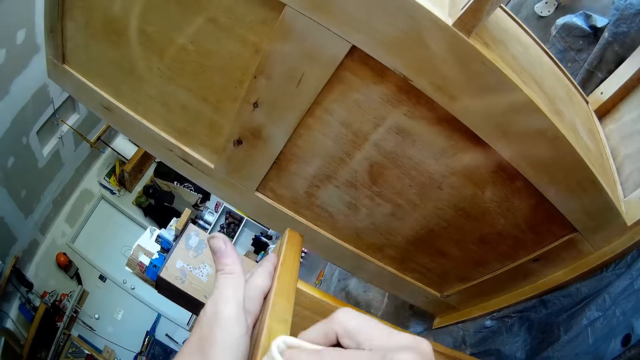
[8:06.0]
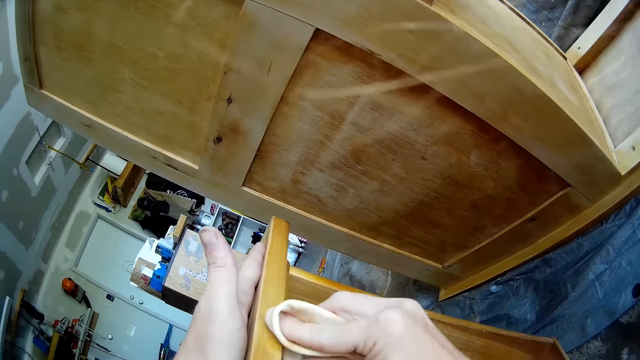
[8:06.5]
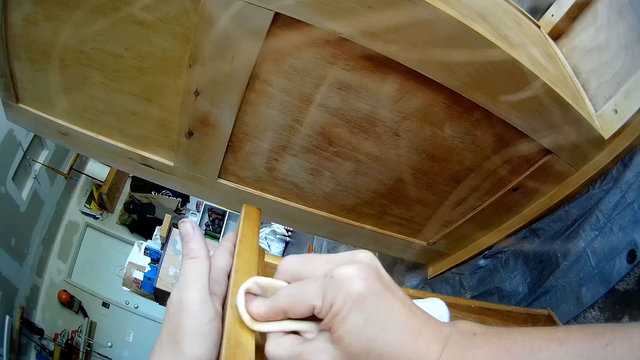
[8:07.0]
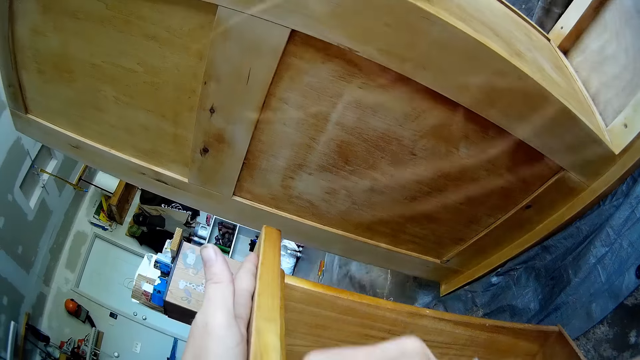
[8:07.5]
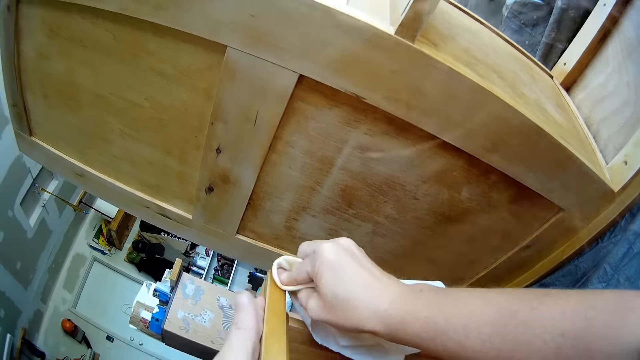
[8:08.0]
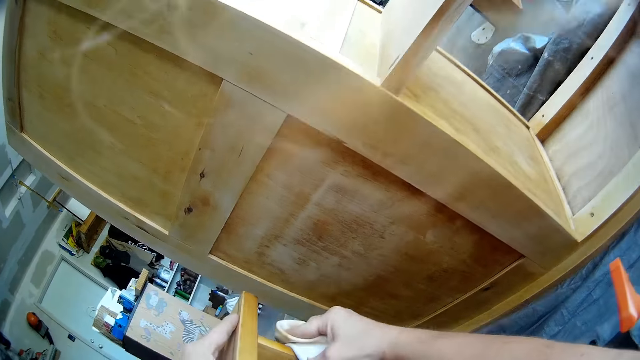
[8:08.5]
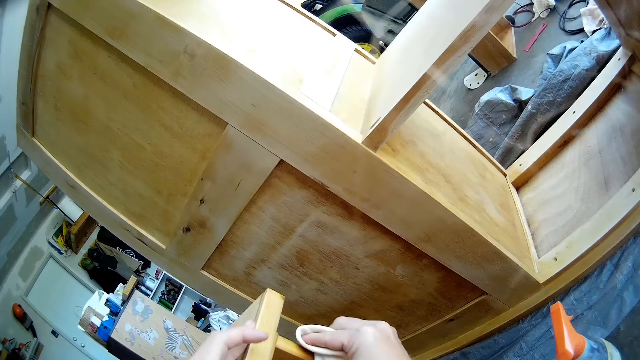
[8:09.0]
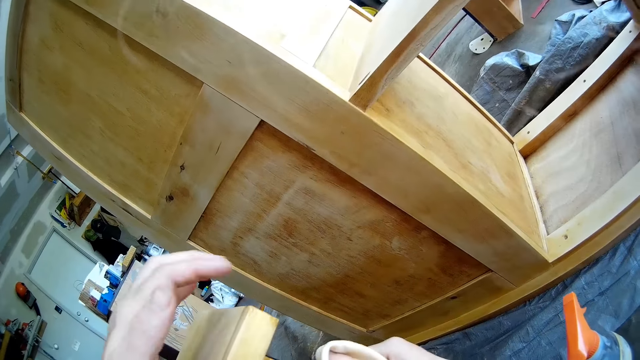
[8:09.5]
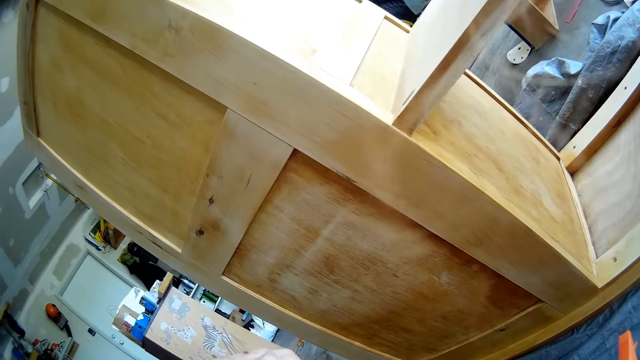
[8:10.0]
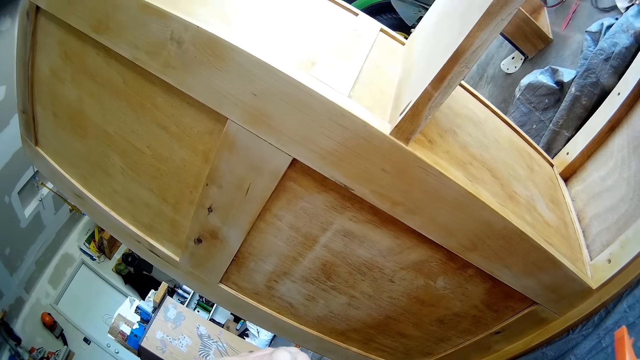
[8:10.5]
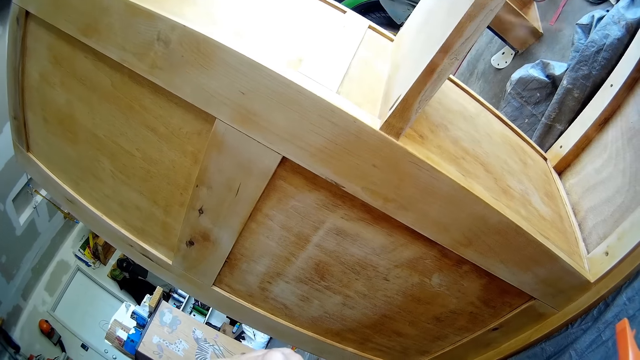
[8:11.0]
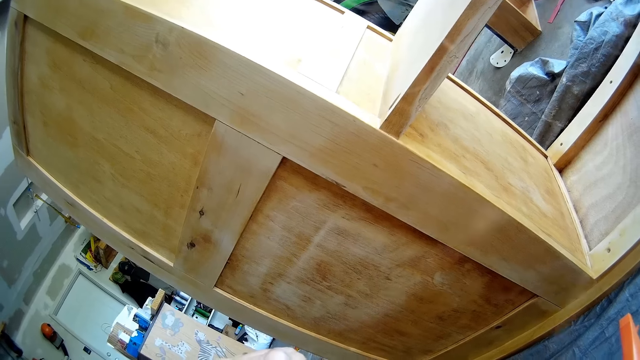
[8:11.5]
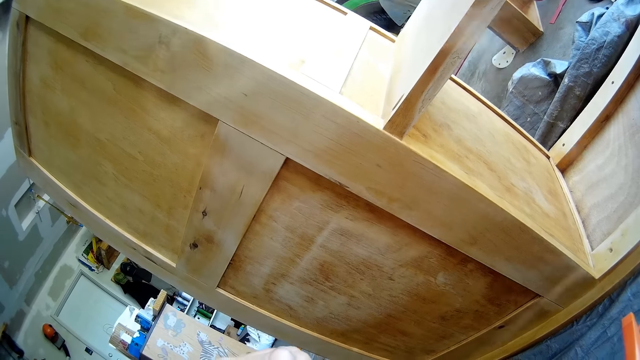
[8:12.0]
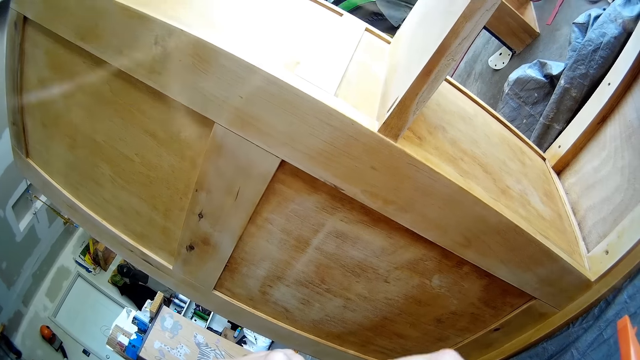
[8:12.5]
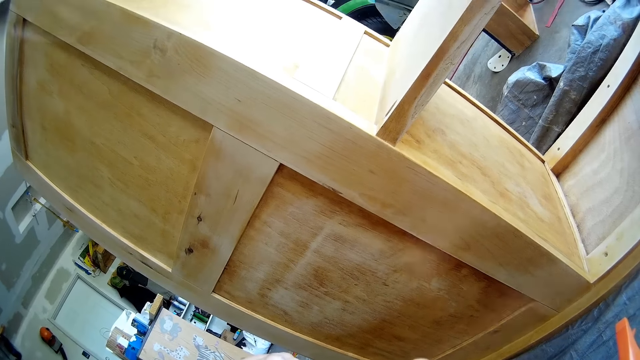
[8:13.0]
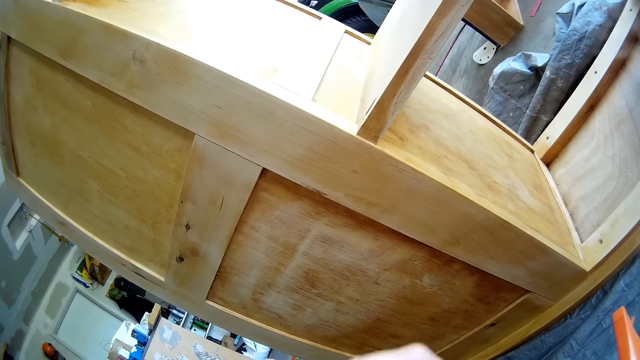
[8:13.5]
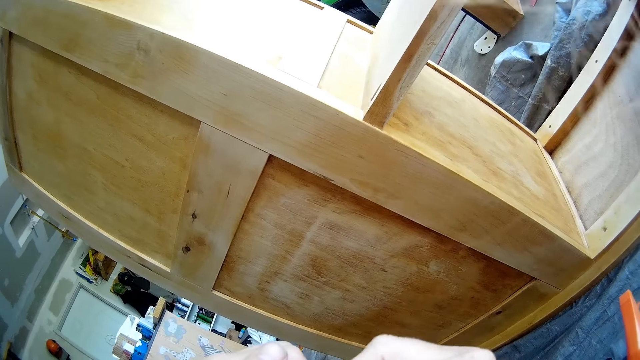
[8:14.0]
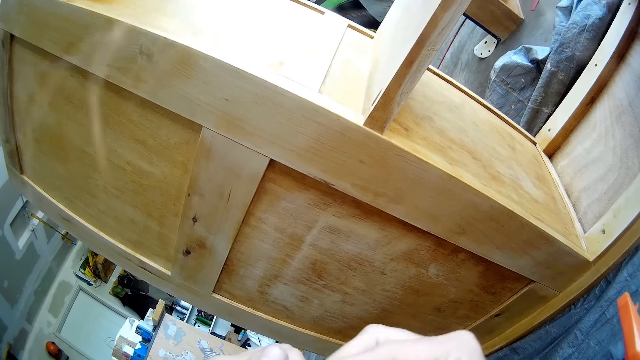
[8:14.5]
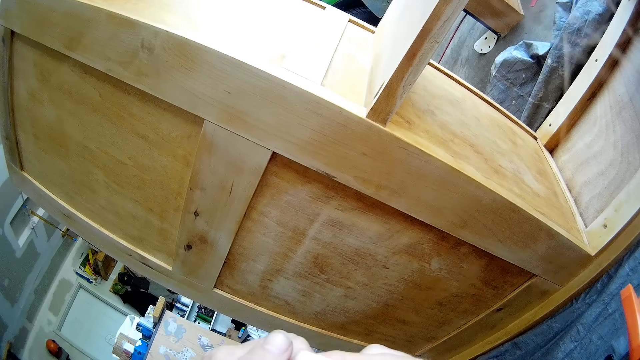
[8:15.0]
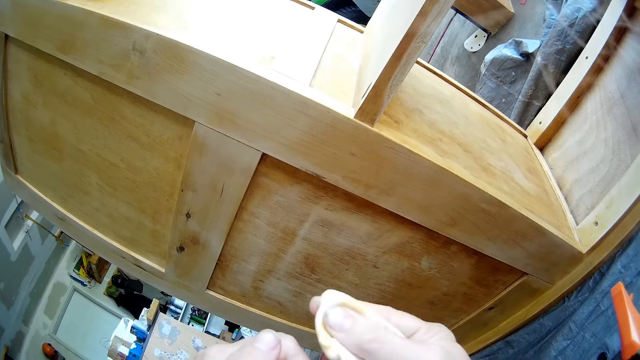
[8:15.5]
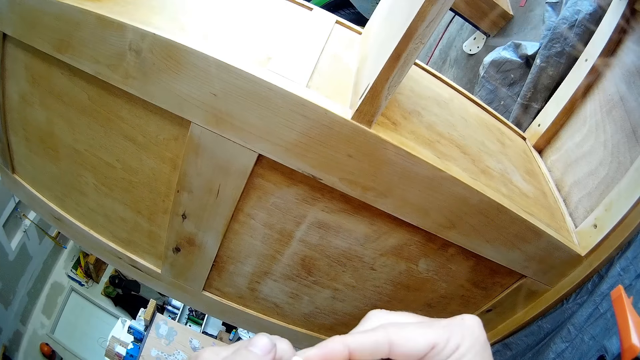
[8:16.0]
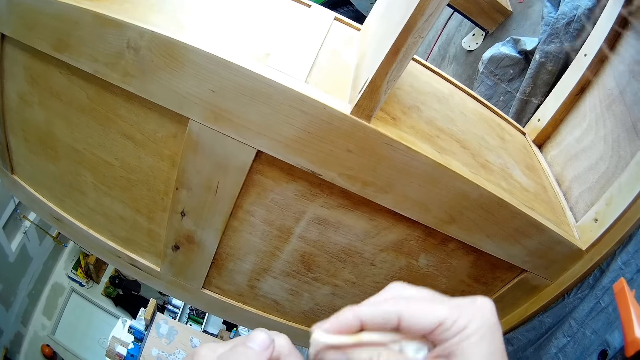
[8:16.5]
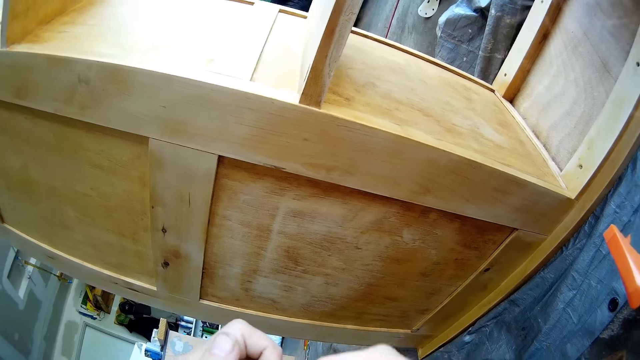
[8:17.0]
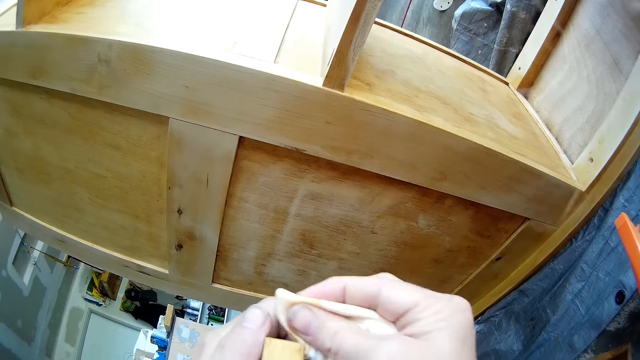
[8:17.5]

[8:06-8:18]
The camera wearer tilts the drawer with a hand. They wipe the drawer with a cloth.

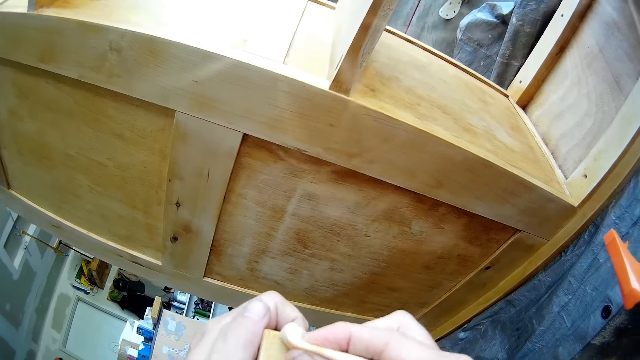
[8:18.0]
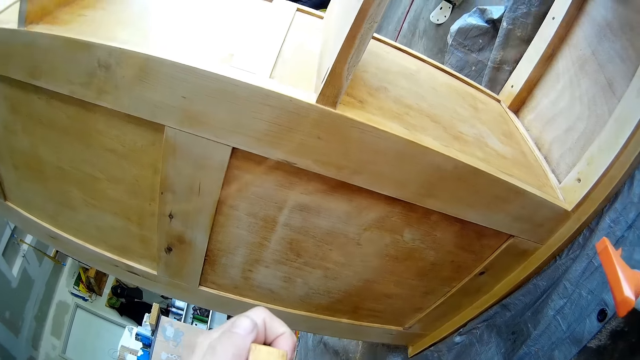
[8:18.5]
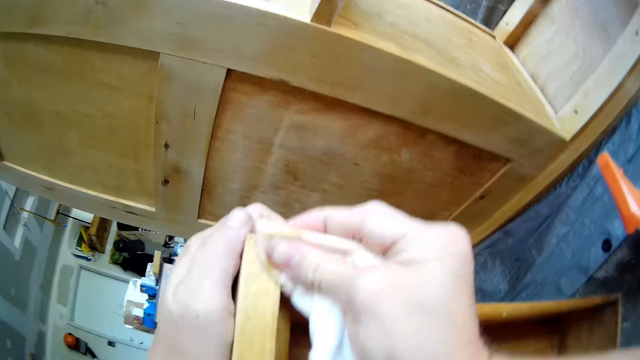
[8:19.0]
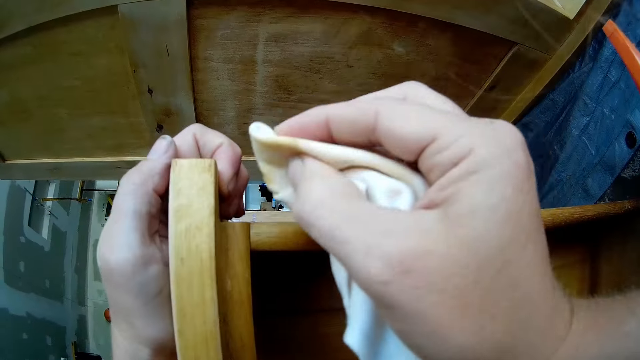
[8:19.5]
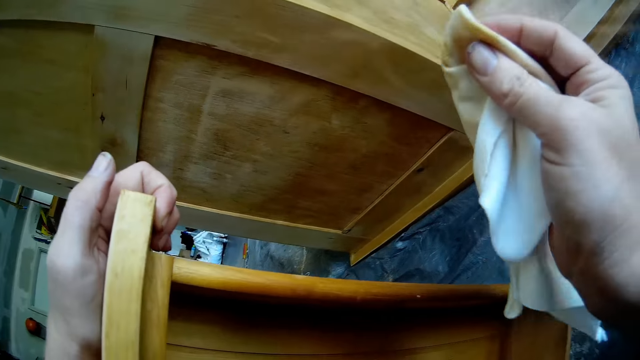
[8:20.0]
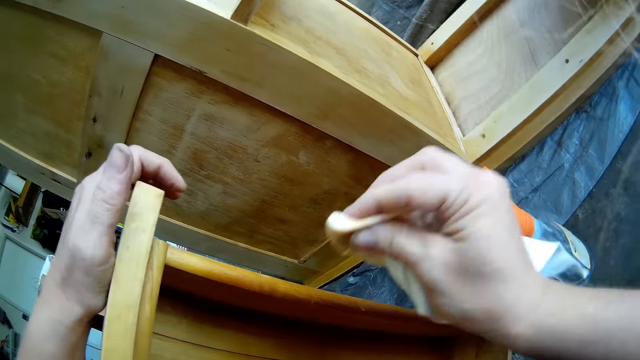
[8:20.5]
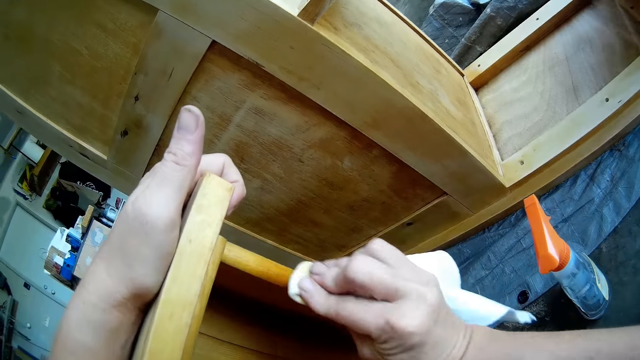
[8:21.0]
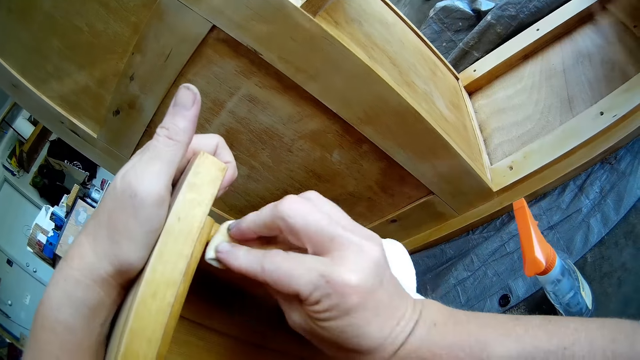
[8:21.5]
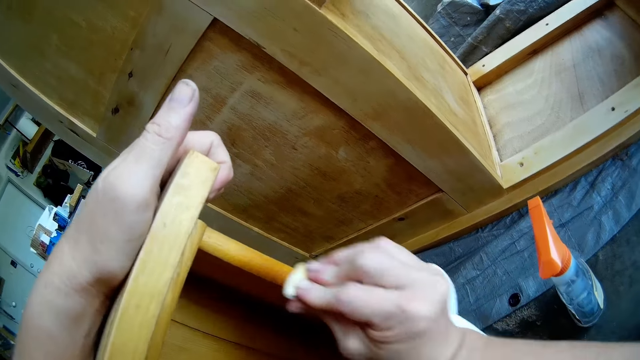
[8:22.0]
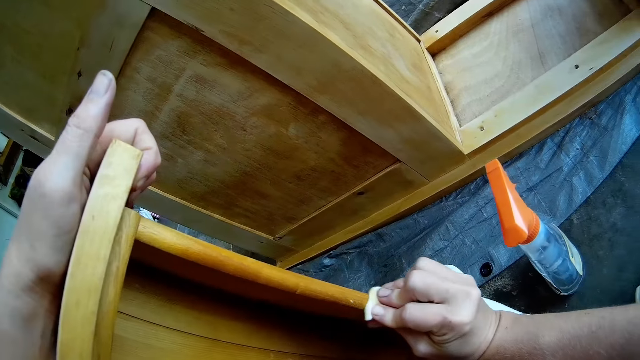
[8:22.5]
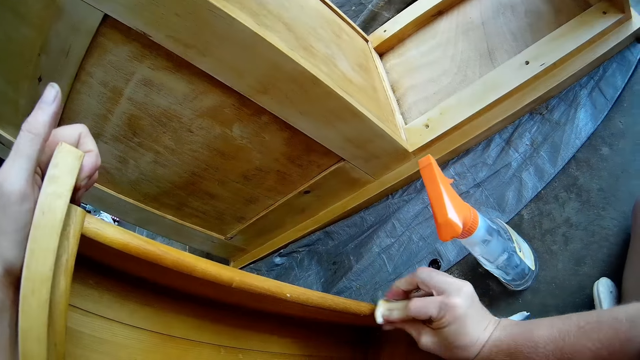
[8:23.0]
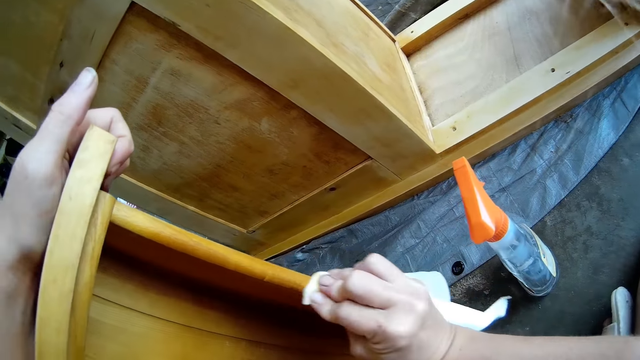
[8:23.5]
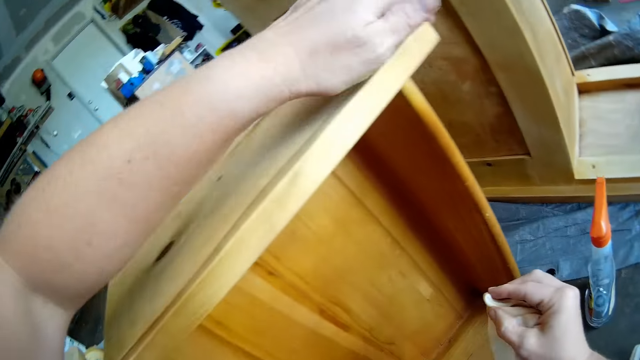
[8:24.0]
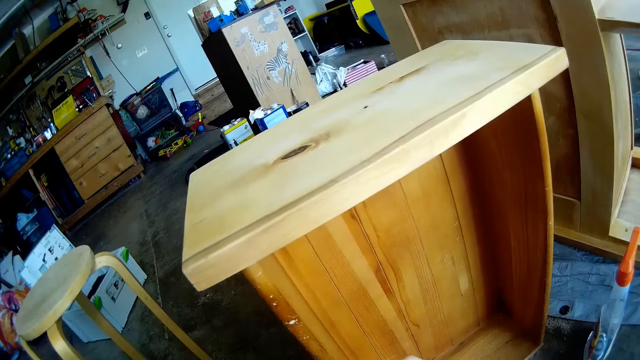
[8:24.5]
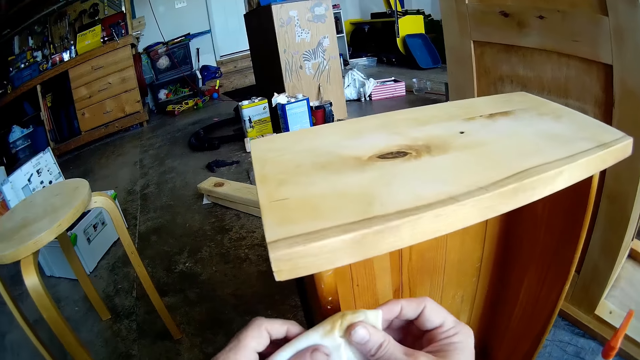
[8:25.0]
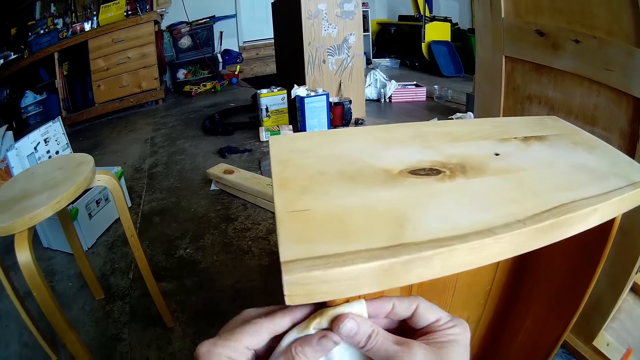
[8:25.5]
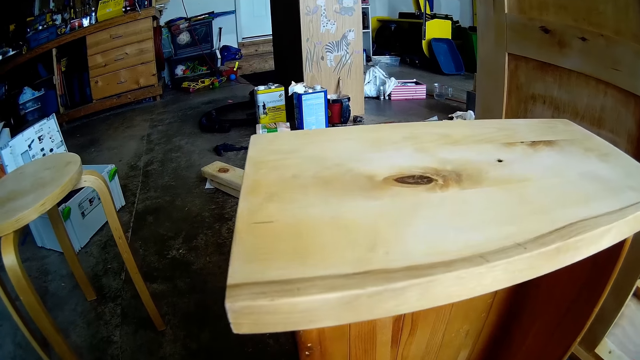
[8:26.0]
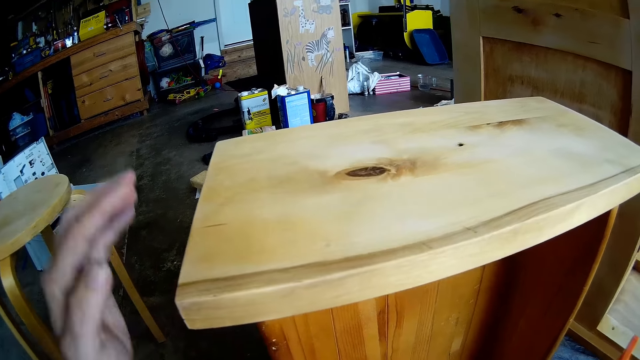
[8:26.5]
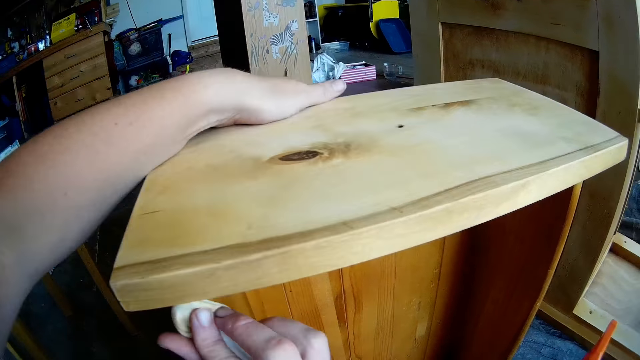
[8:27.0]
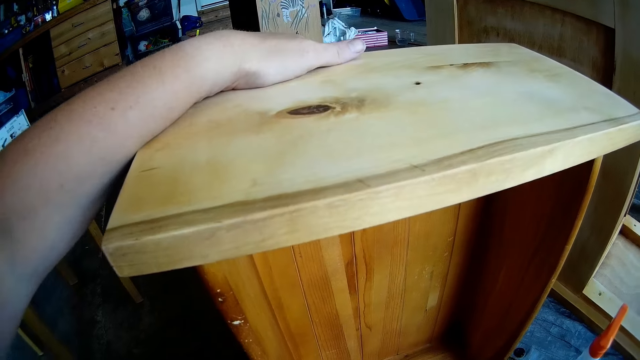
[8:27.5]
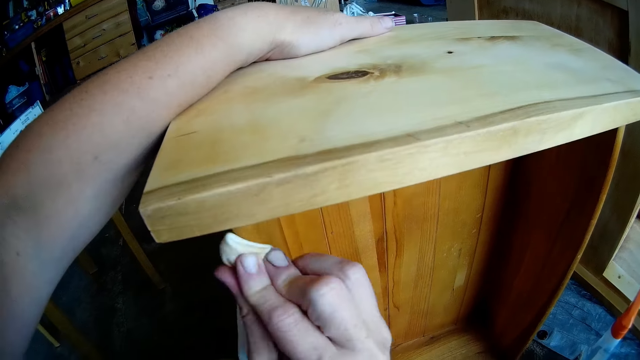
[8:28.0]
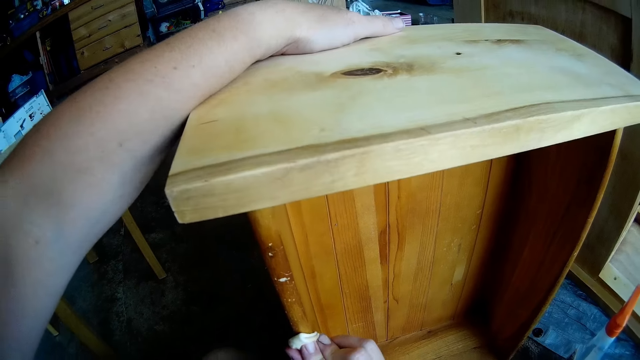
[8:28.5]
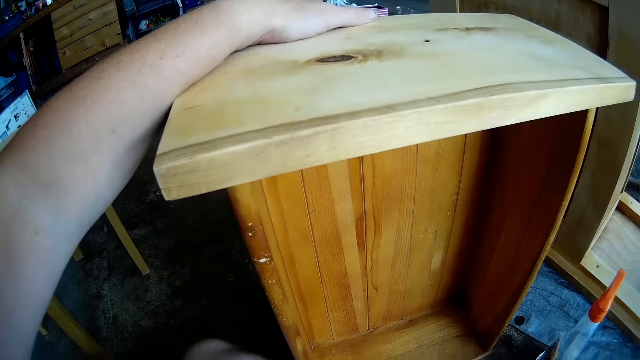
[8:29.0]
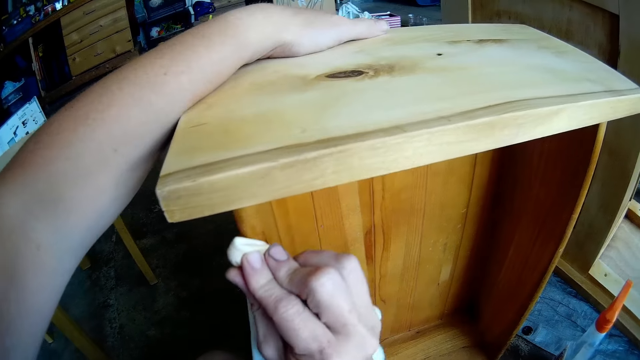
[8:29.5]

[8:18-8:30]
The camera wearer holds the cloth with both hands. They wipe the drawer with the cloth. They place a hand on the drawer. They wipe the drawer with the cloth.
